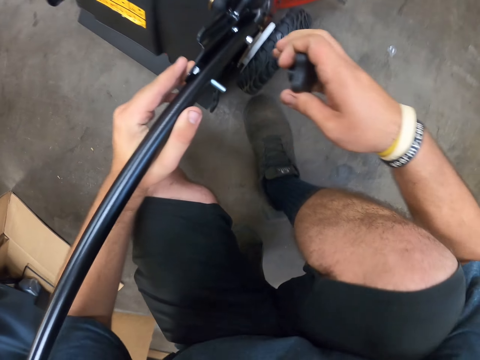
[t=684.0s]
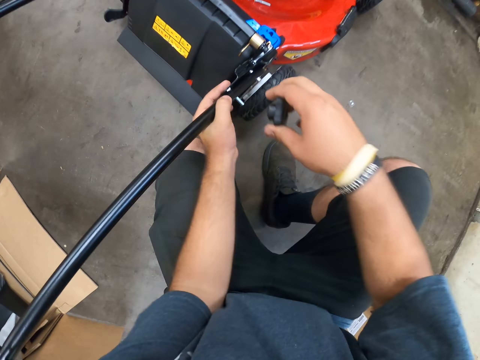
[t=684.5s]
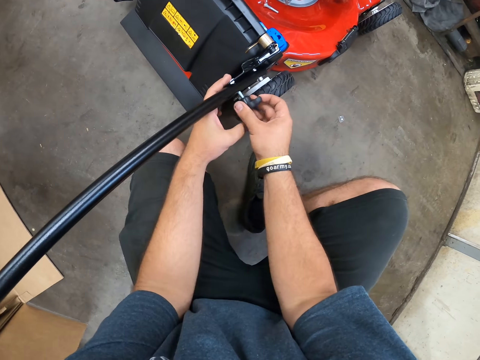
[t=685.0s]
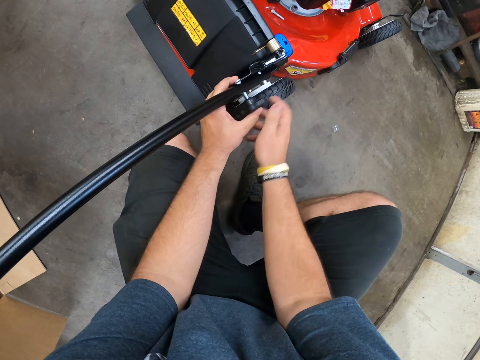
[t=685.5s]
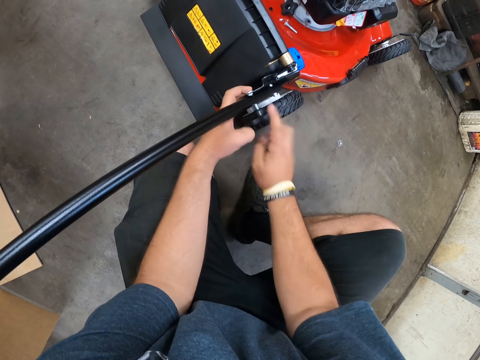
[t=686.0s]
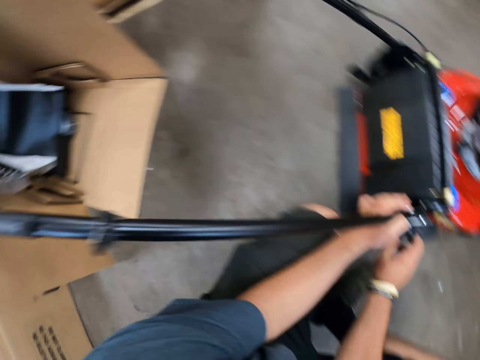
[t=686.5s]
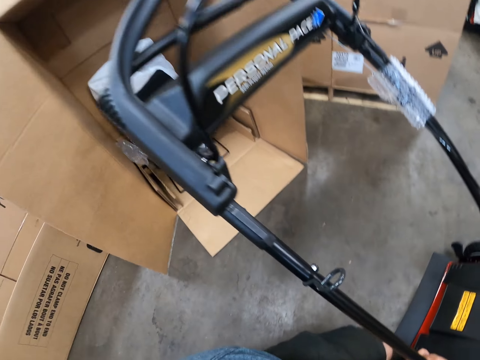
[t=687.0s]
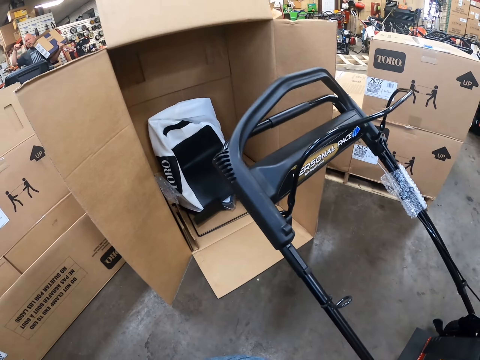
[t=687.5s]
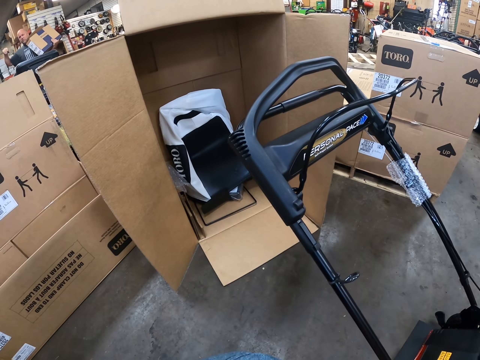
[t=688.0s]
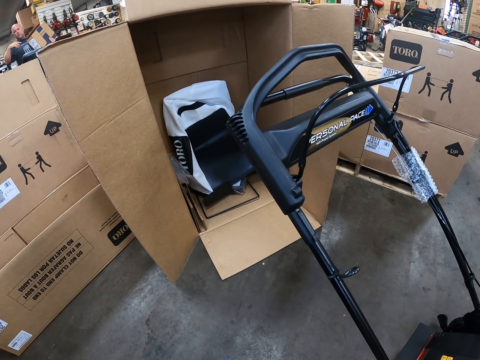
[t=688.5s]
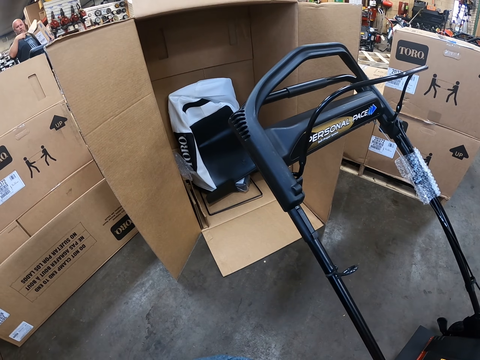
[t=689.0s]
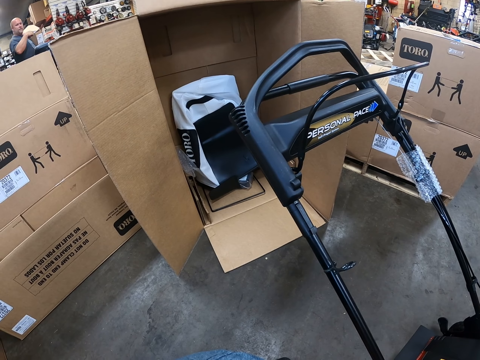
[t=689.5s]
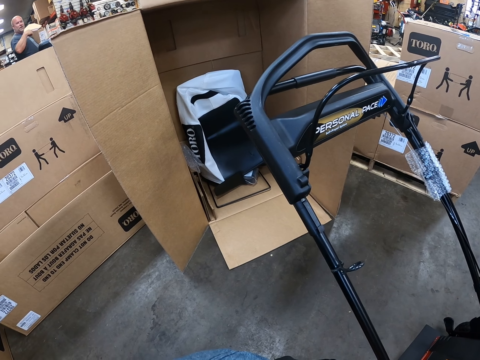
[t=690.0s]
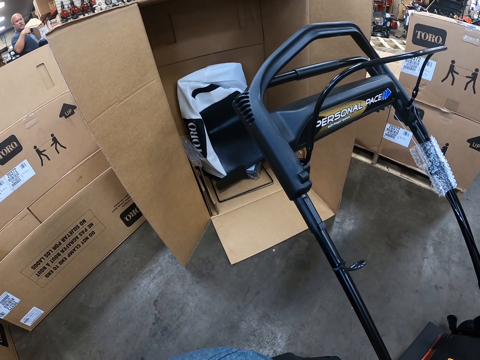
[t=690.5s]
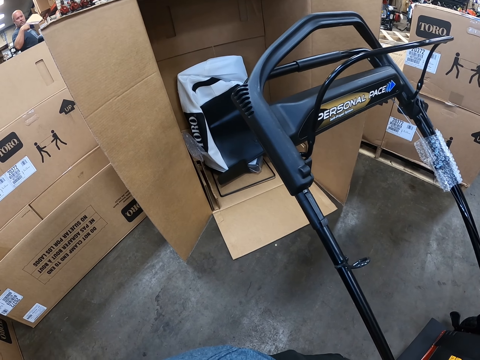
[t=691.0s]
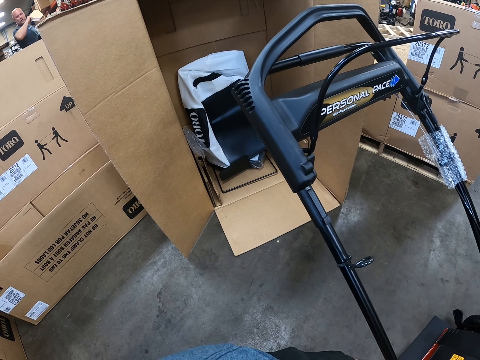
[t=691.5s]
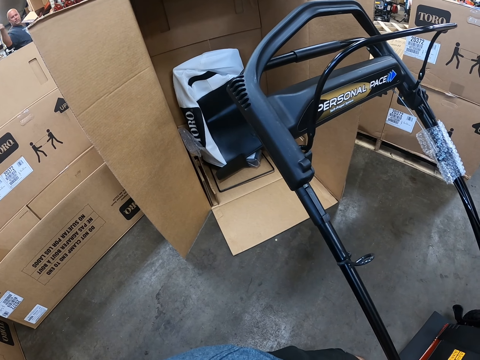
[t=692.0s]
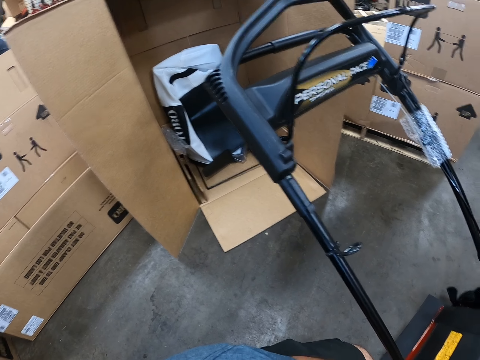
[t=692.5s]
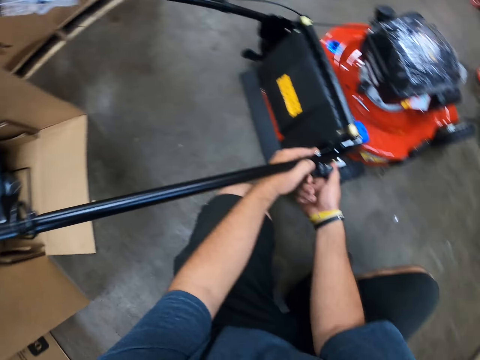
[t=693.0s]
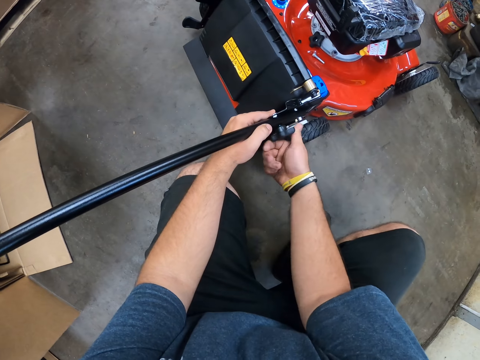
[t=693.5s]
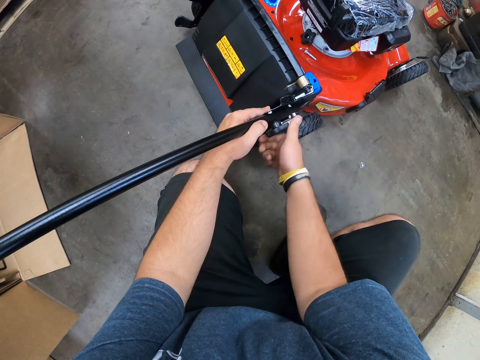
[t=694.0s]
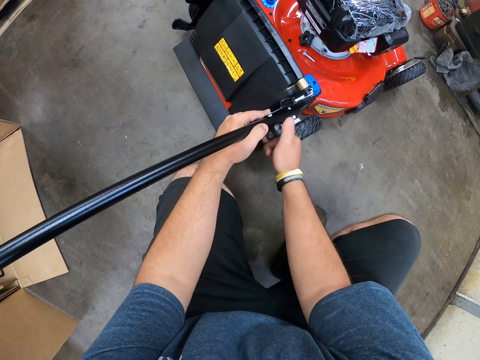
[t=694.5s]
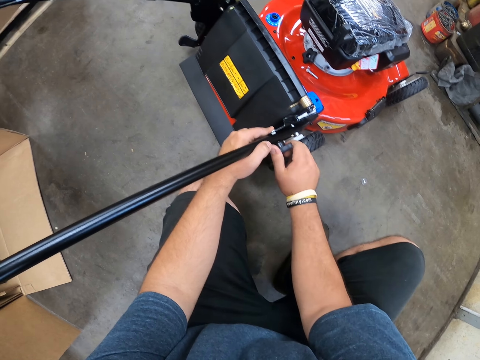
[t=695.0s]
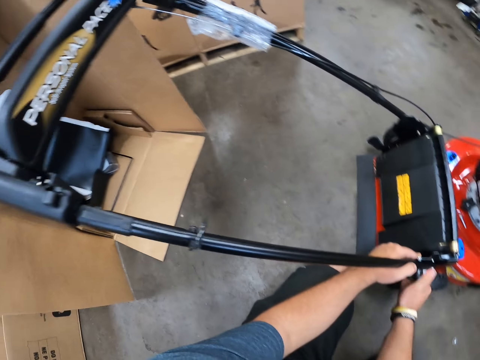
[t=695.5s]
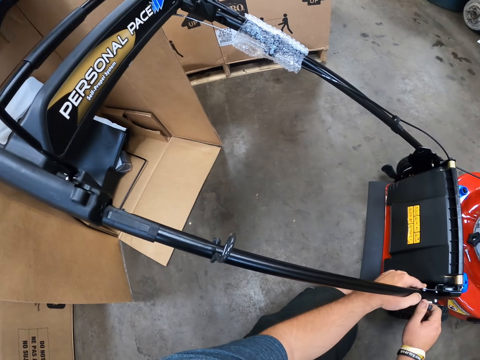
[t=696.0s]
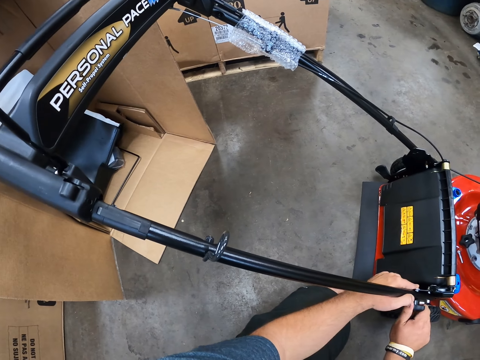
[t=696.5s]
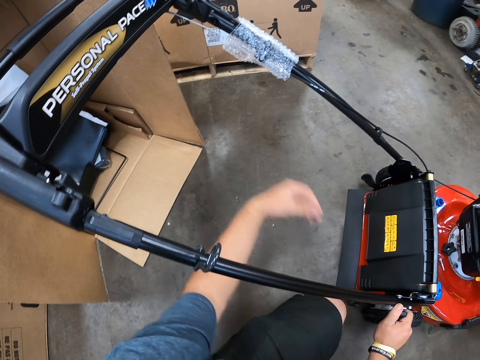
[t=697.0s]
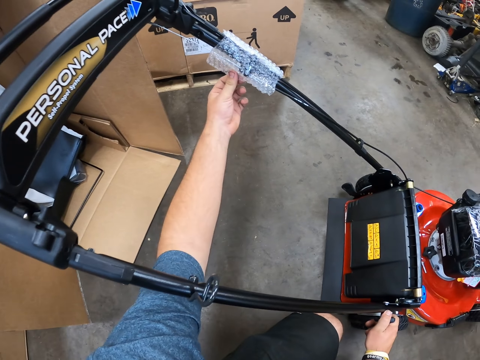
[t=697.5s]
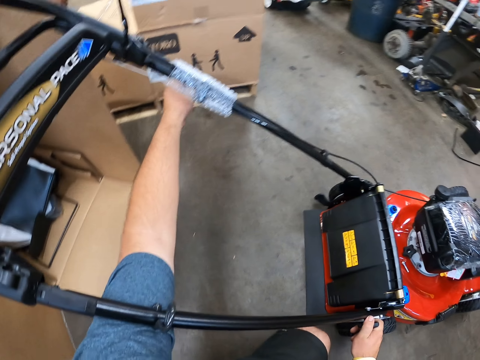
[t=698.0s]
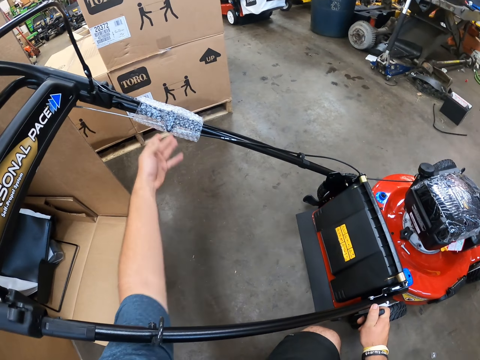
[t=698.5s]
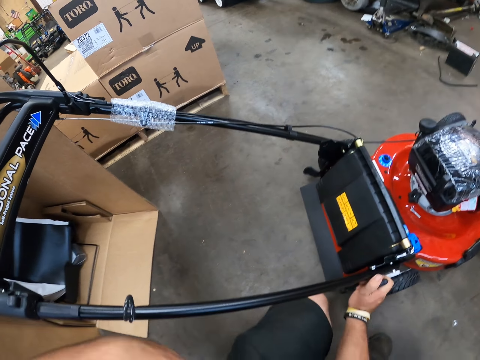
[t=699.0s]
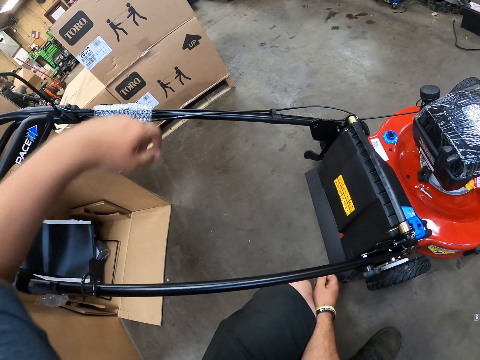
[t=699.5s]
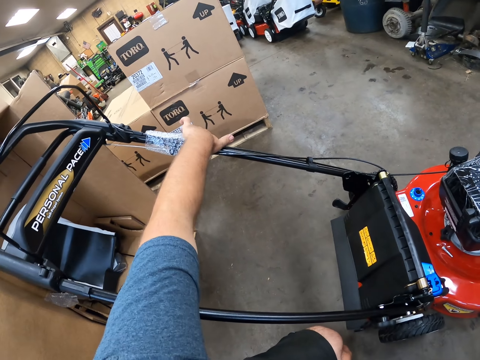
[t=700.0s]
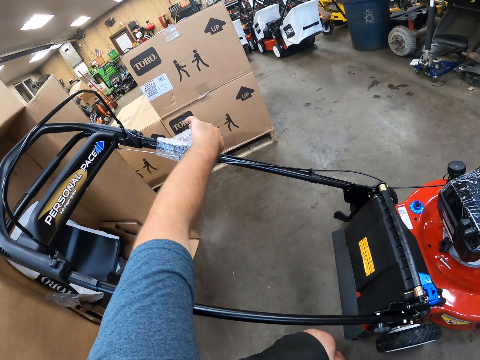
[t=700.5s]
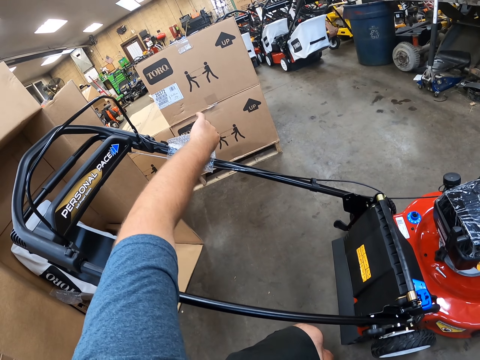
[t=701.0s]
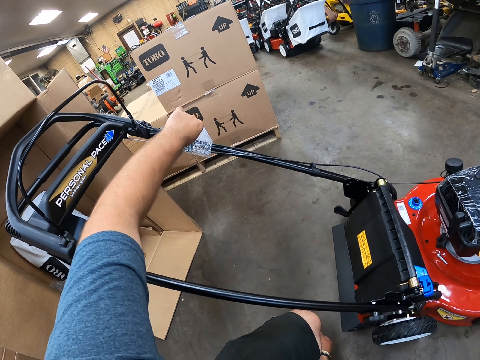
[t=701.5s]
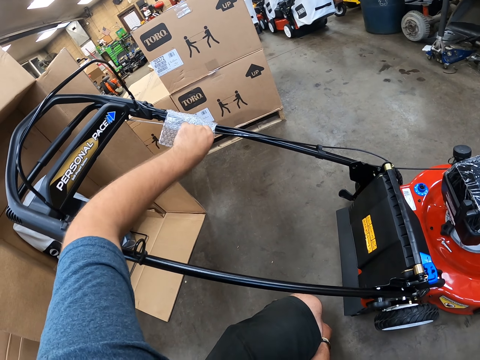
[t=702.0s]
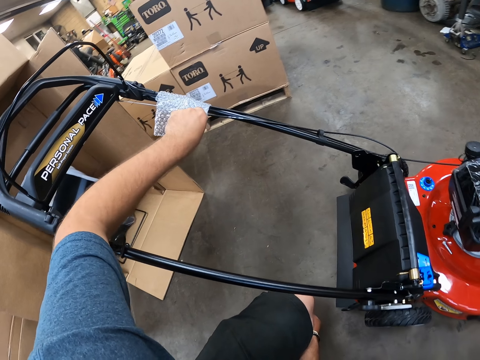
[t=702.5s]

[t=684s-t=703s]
The camera wearer looks around. They fix the screw on the lawn mower. They remove the wrap paper on the lawn mower handle with their hand.

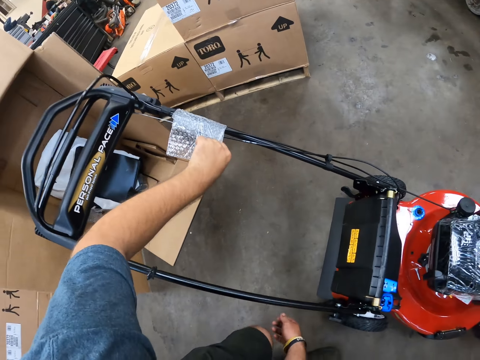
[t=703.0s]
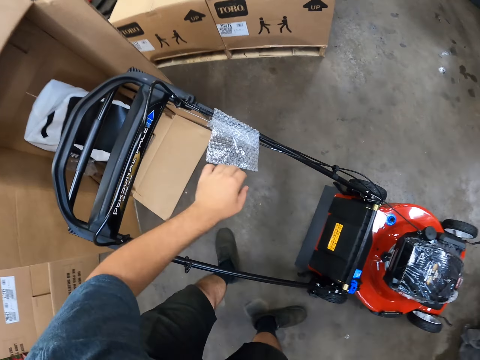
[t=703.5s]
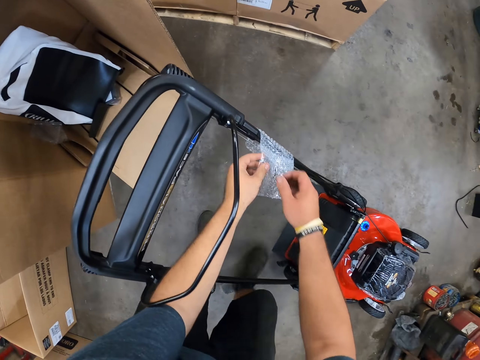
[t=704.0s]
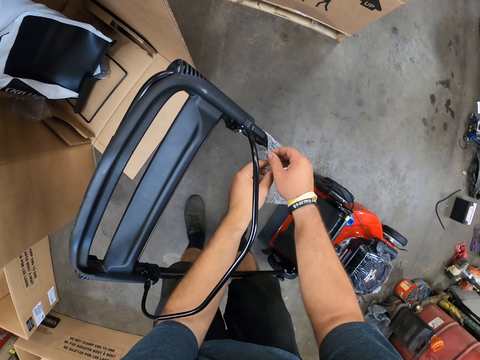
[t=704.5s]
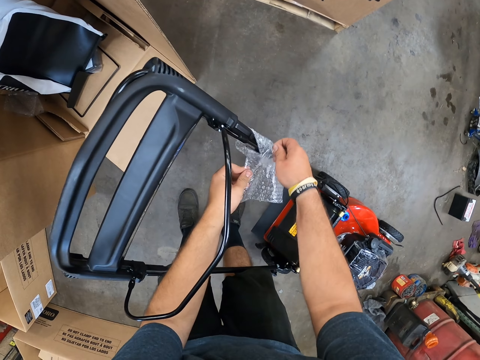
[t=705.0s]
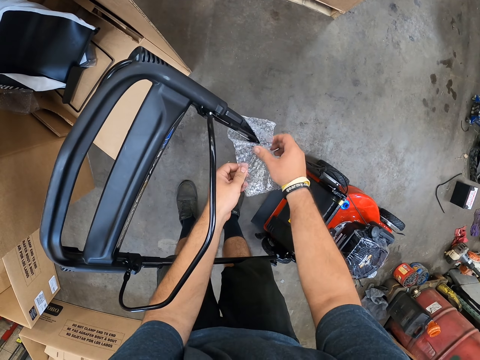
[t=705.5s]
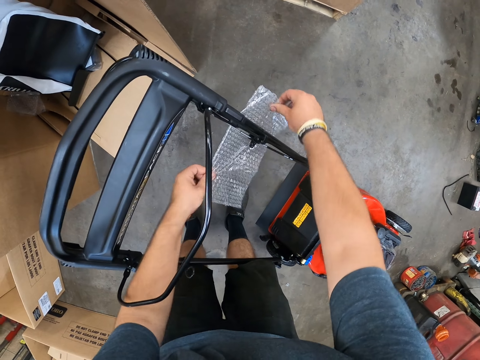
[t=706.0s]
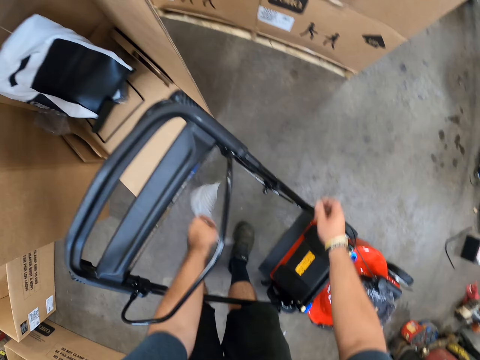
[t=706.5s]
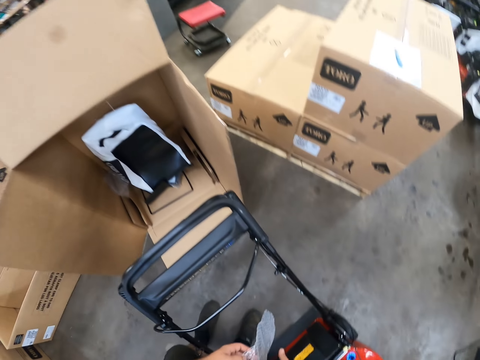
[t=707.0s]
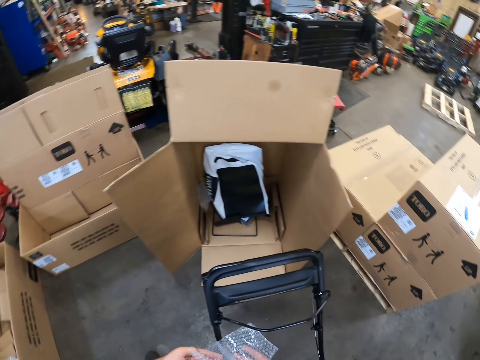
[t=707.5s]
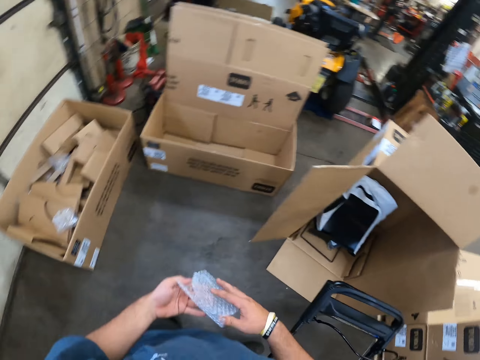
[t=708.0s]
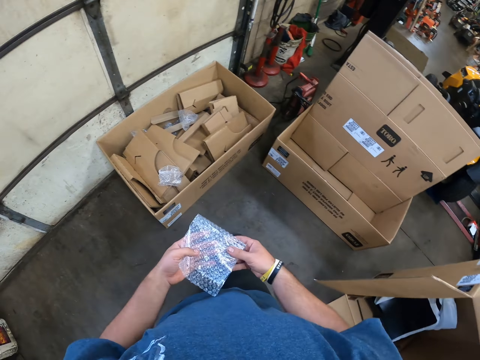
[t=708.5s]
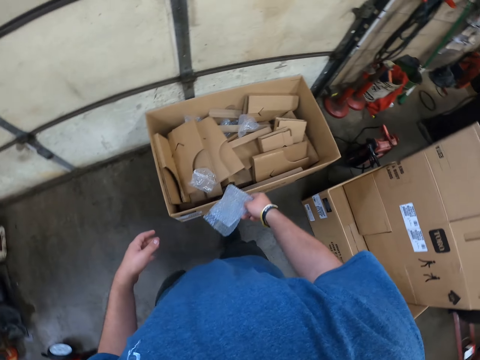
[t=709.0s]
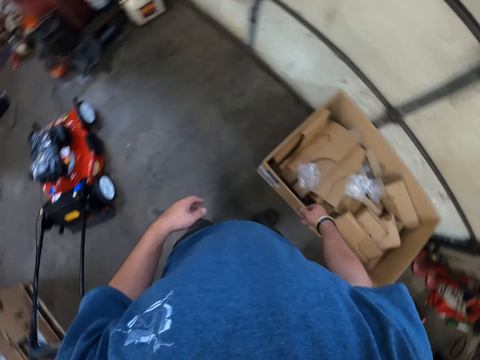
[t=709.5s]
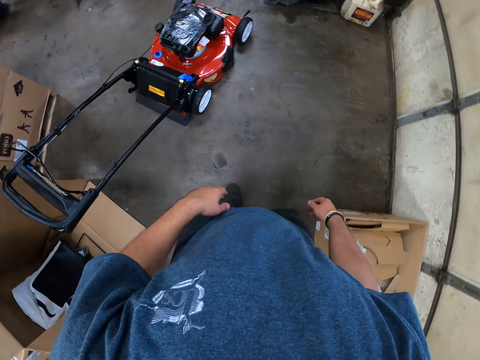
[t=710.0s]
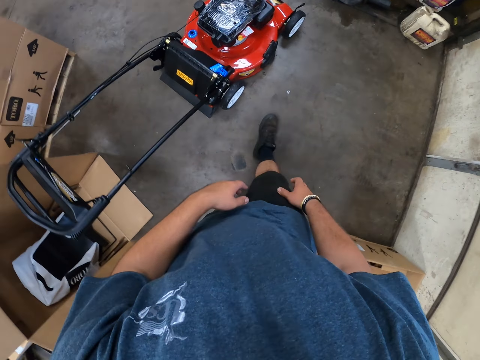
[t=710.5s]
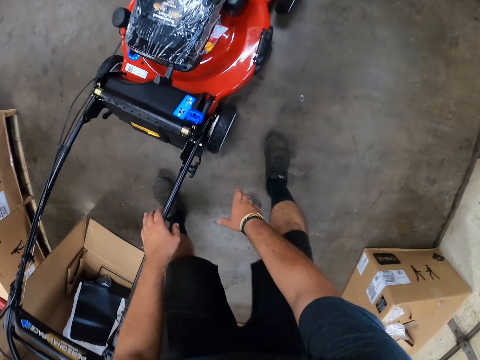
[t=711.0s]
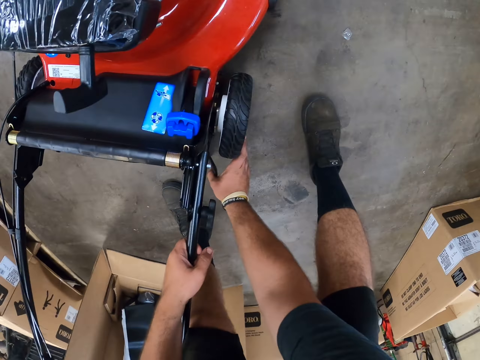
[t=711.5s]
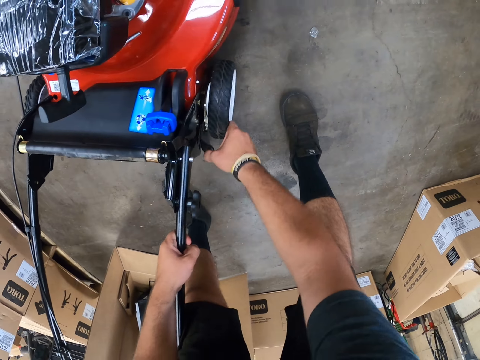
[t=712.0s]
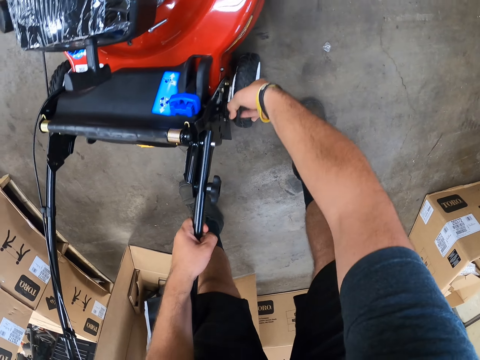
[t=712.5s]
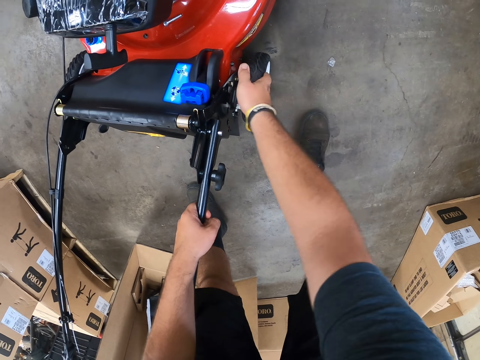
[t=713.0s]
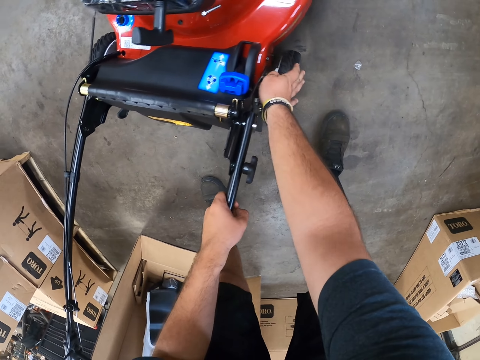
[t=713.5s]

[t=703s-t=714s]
The camera wearer looks around and walks around. They throw the wrap paper in the box. They rotate the back wheel.
